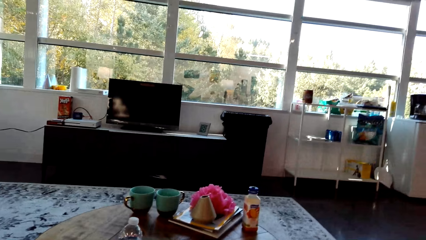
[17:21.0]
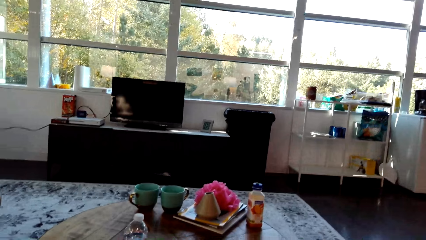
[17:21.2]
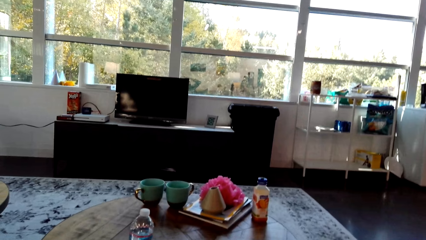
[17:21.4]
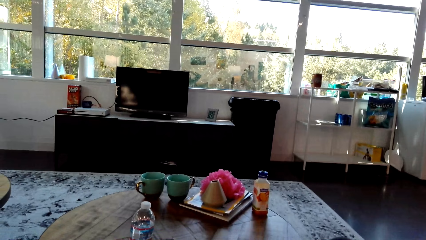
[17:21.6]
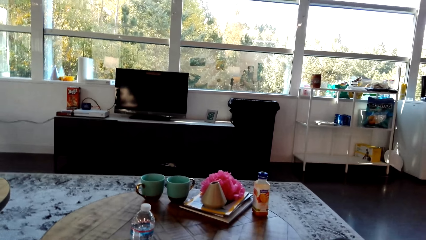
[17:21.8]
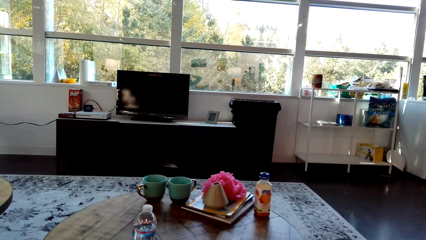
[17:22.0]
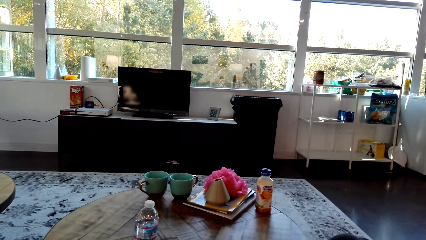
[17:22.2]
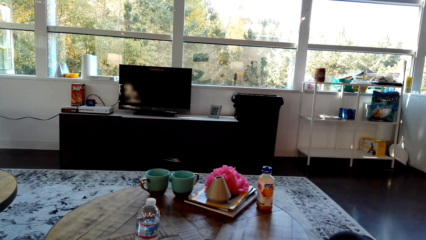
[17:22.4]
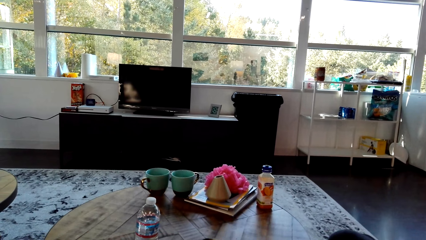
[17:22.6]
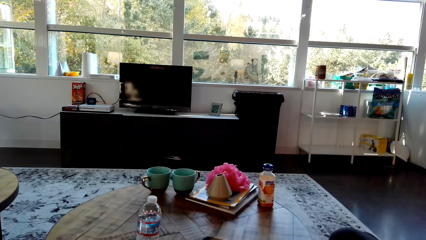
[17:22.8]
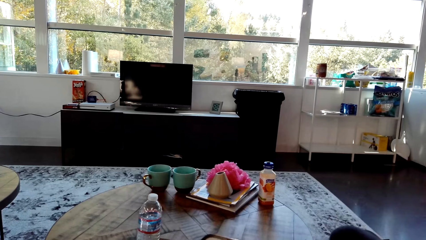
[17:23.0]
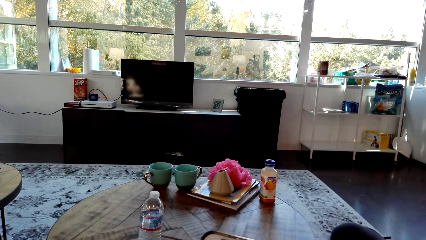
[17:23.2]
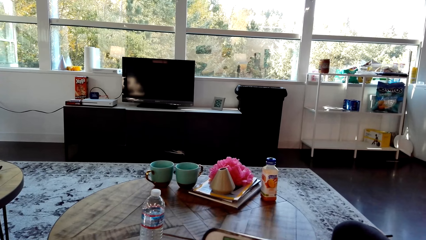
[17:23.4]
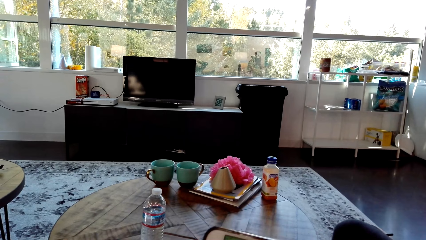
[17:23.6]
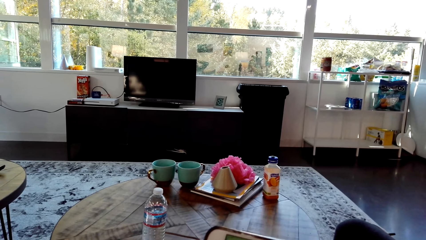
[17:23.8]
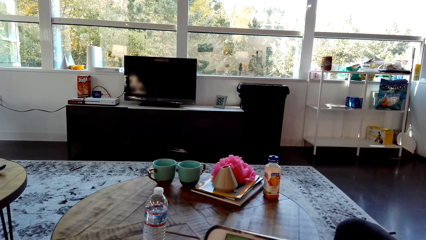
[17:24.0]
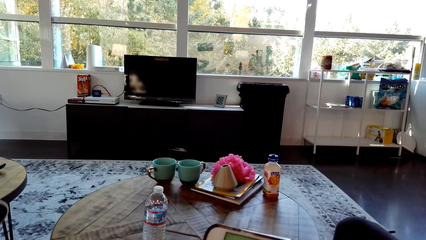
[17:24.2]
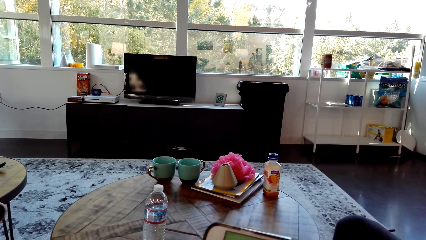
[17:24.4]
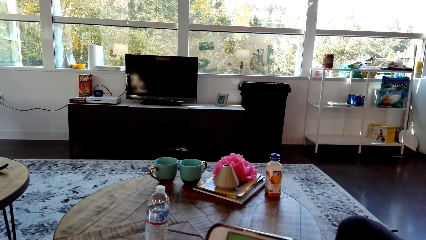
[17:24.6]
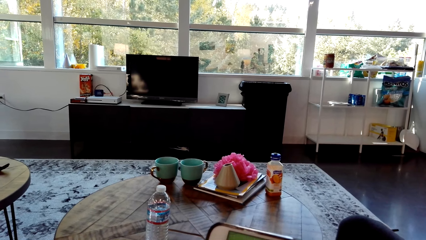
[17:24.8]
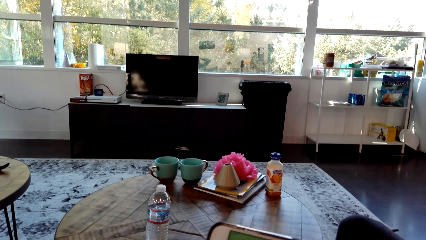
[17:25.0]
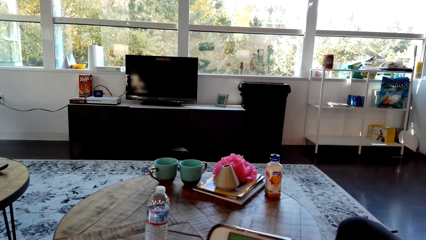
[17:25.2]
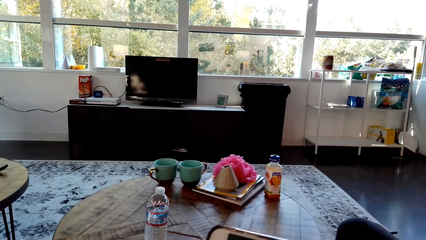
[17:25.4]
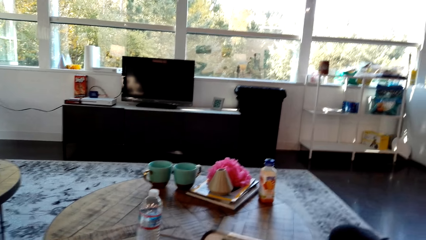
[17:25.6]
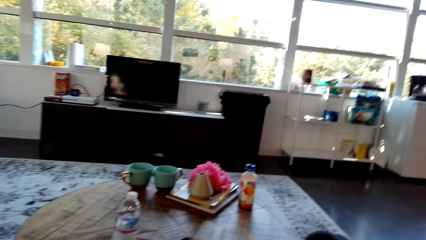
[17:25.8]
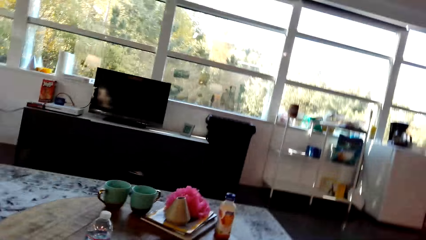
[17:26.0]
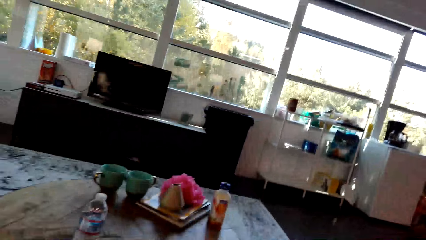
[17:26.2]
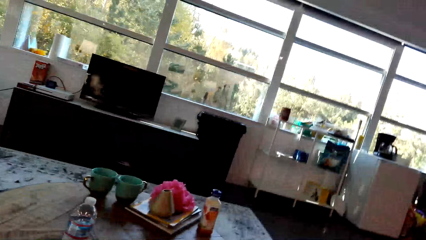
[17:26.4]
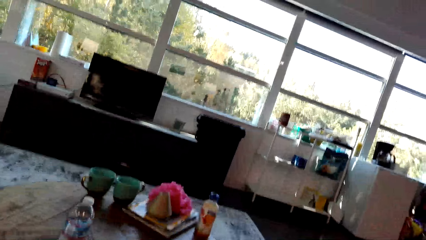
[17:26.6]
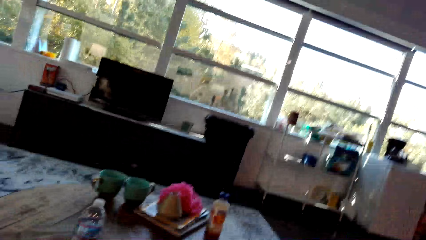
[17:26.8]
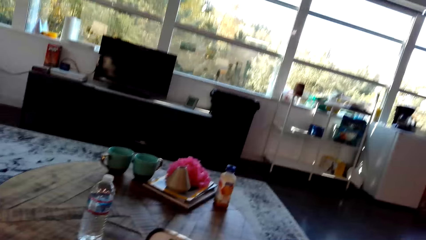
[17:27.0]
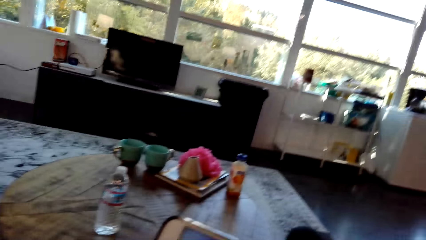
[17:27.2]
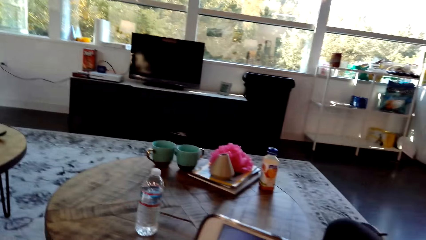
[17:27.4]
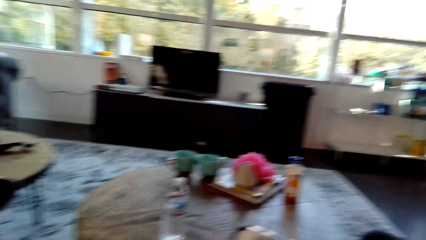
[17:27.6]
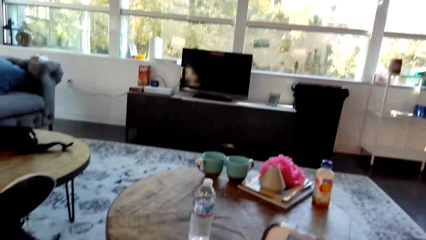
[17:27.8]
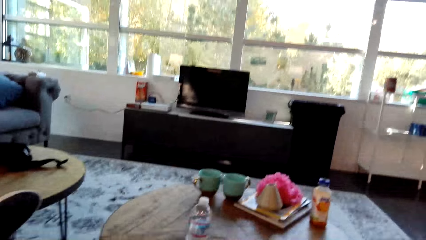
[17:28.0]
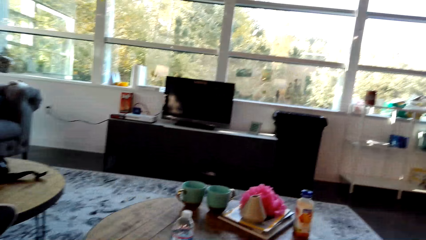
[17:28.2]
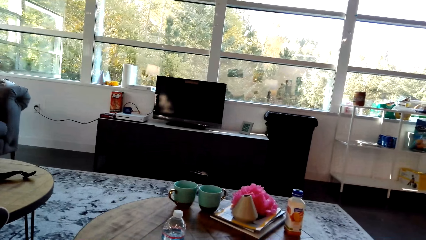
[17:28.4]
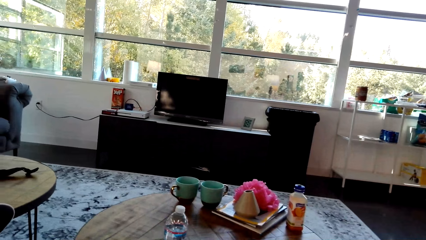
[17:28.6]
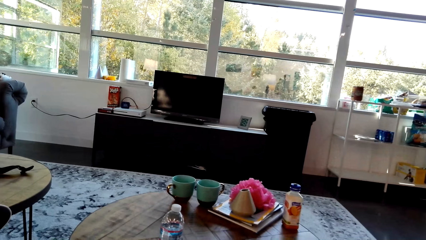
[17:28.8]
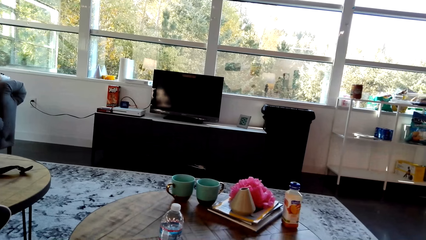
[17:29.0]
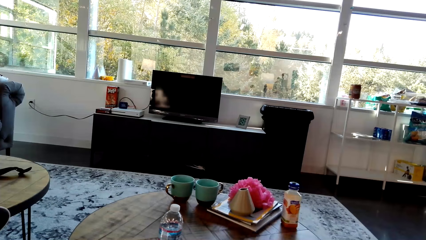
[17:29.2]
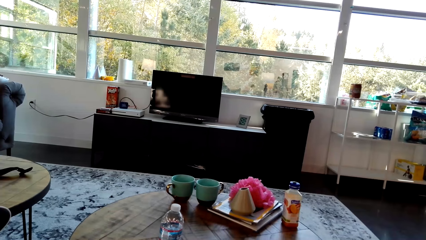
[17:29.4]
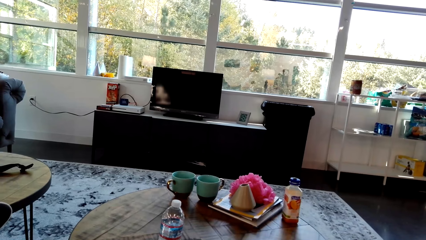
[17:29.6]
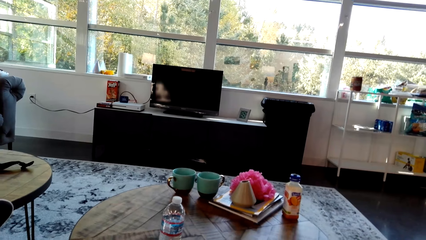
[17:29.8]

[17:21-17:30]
The camera wearer watches a video on the phone. They look around in the house.

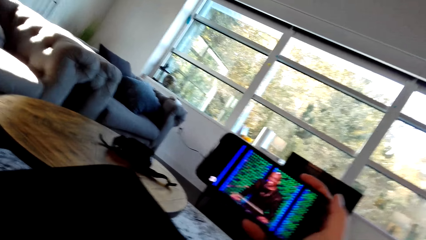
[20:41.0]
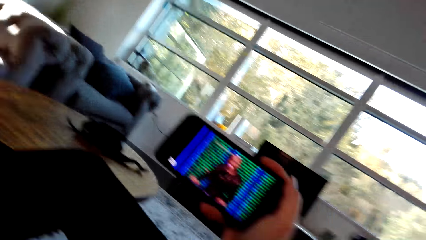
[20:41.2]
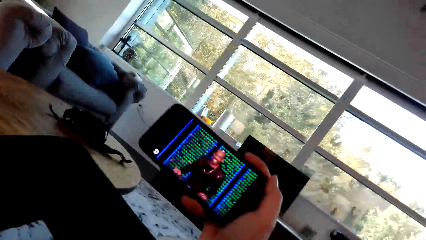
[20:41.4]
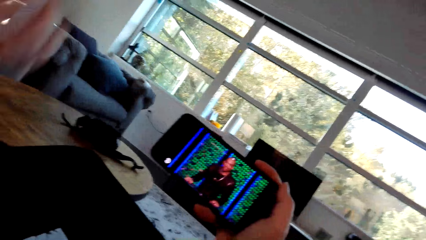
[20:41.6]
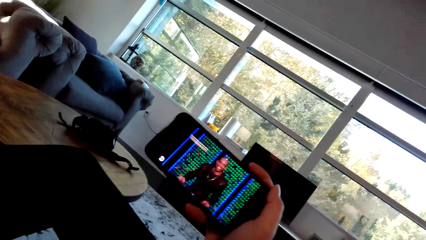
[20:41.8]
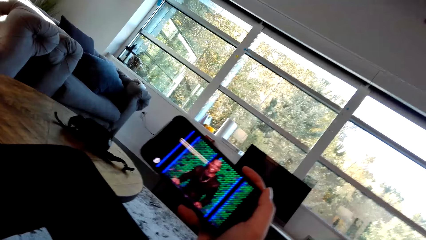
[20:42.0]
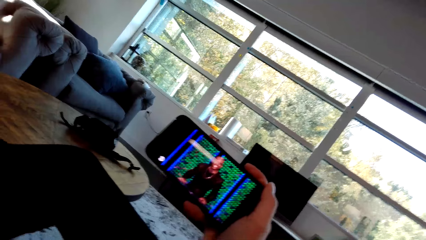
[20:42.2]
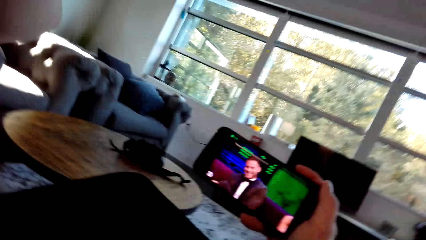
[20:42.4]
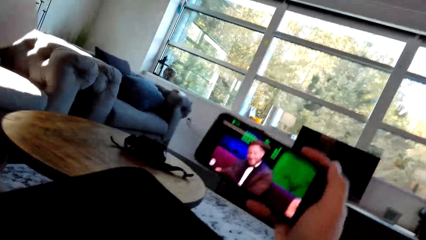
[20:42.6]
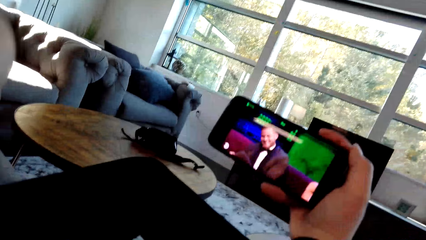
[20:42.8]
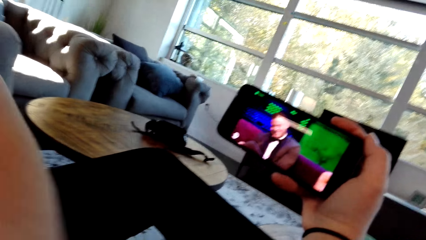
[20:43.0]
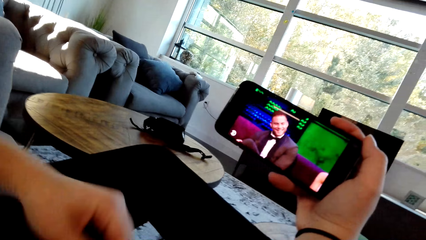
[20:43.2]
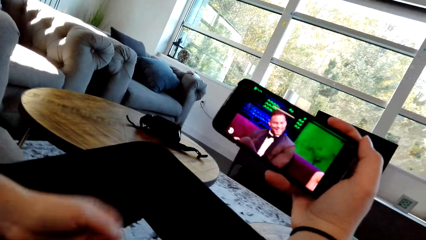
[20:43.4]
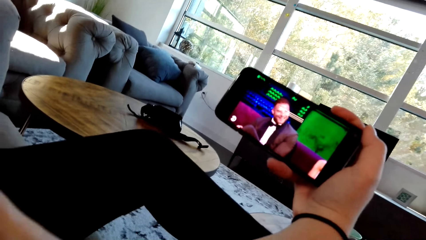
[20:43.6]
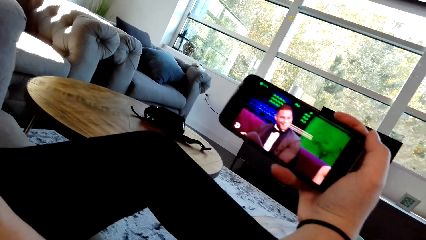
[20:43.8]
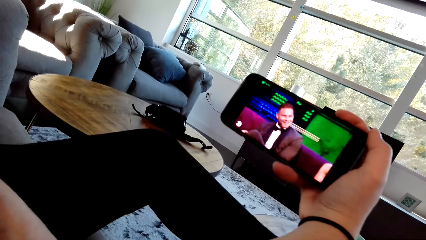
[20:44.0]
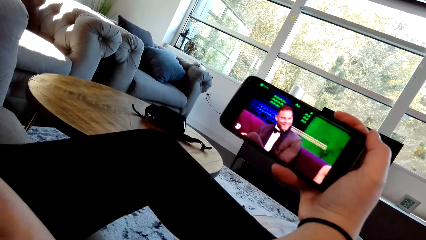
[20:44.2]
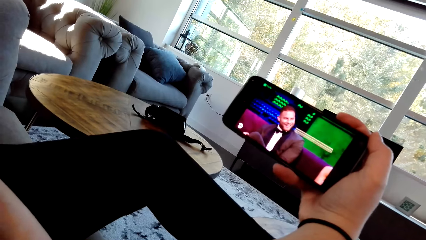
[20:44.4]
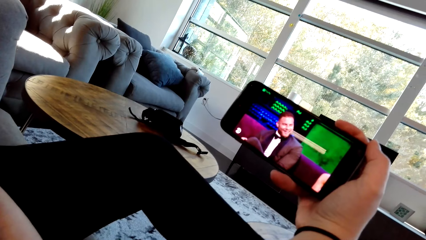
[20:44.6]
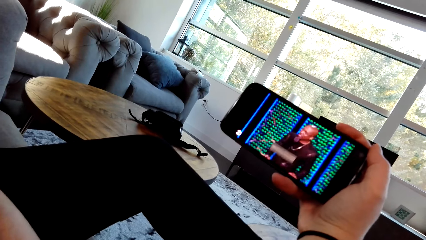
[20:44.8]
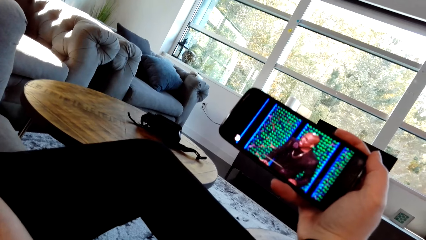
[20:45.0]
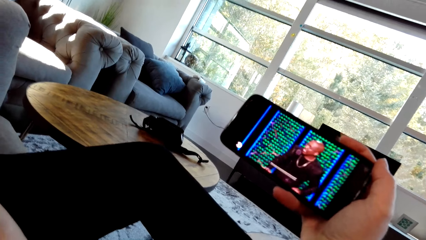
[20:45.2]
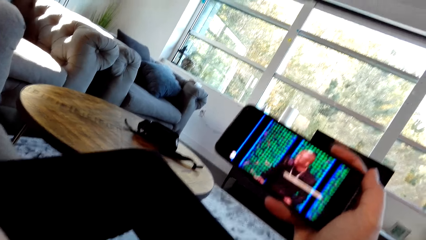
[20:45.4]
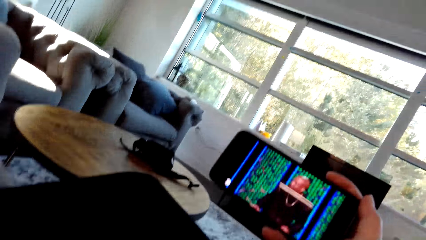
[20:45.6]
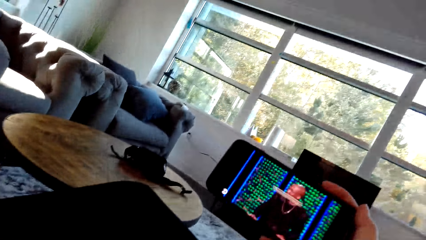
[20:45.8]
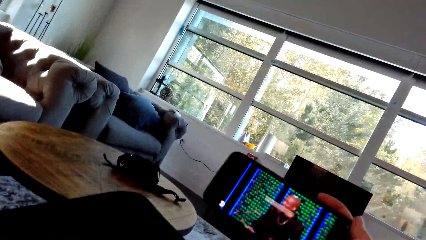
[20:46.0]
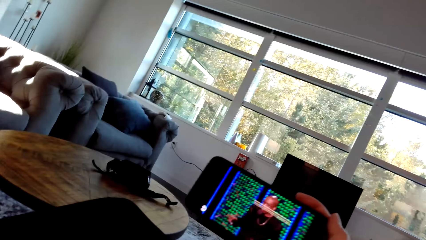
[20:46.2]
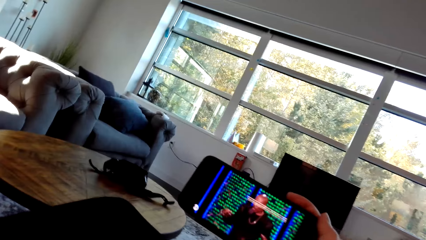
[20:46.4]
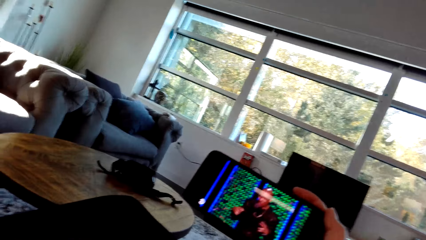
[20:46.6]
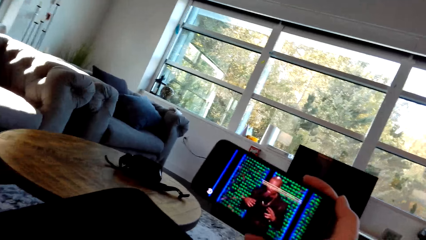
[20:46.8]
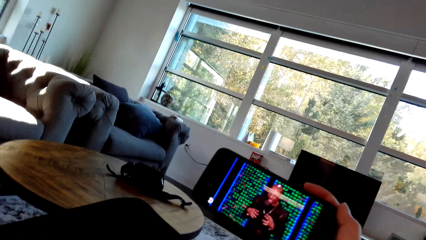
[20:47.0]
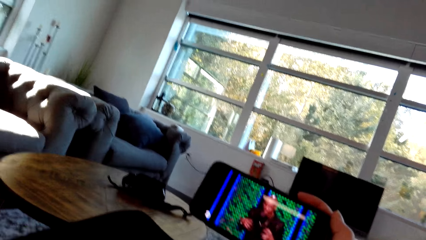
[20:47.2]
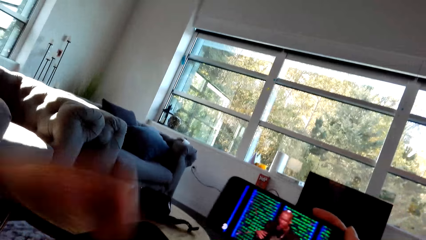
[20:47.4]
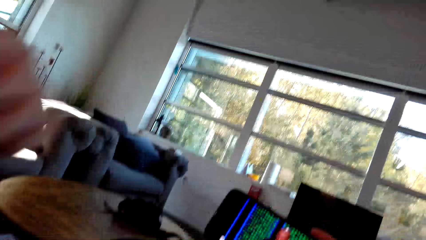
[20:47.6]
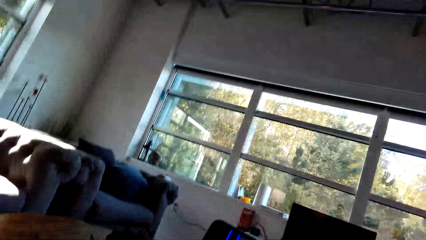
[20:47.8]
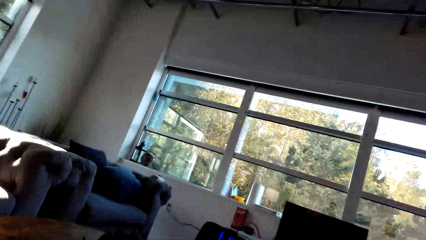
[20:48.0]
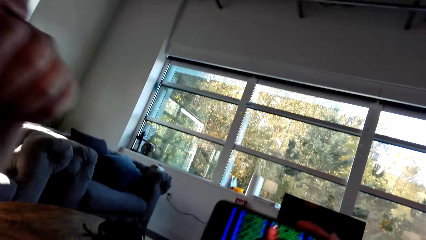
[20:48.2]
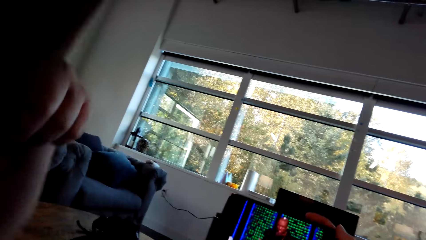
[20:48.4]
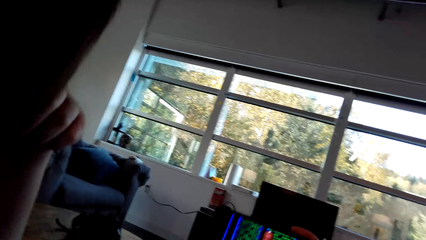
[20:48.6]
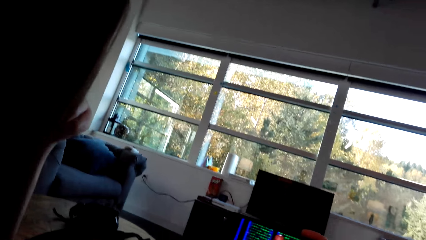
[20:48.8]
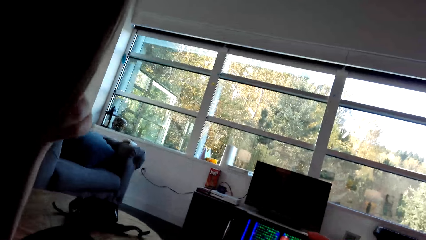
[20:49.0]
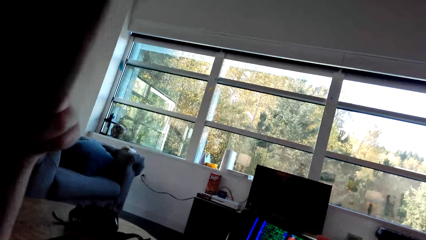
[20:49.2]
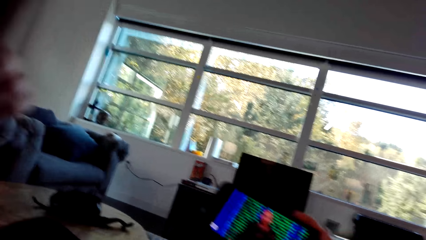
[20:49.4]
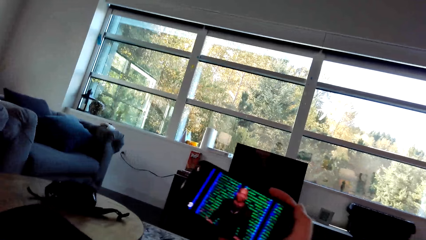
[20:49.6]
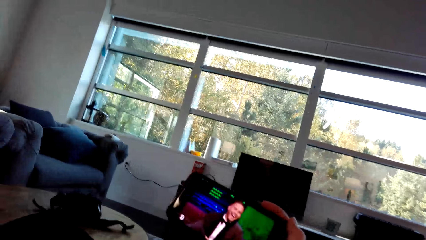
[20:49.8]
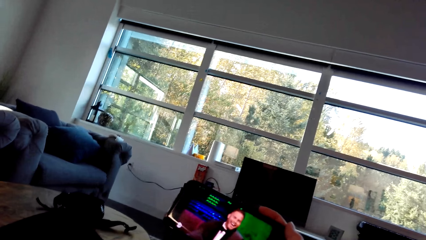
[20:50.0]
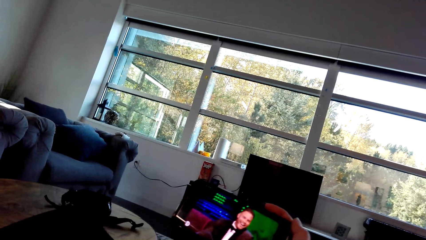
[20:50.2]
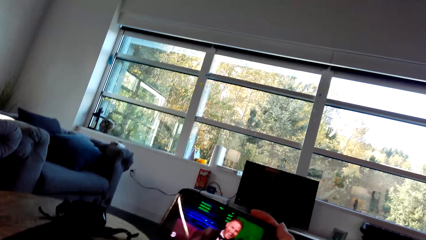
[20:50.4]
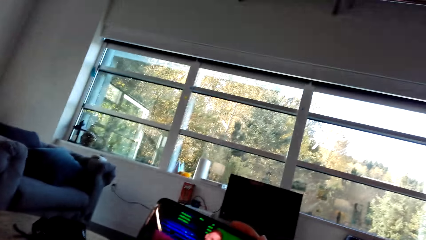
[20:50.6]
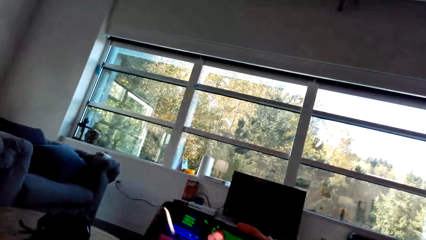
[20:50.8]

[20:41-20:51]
A lady adjusts the hand. The lady lifts the hand. The lady touches the face.
